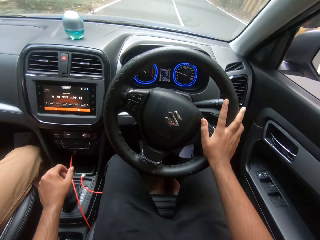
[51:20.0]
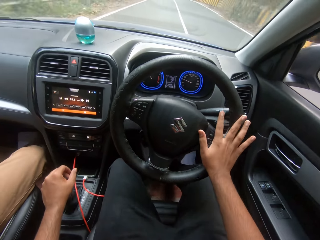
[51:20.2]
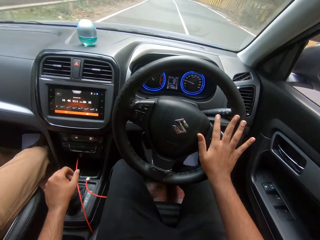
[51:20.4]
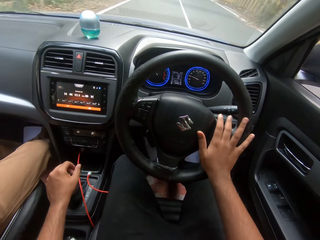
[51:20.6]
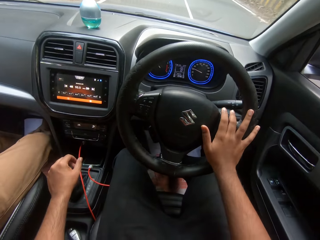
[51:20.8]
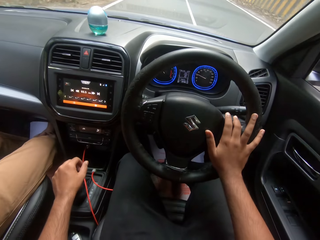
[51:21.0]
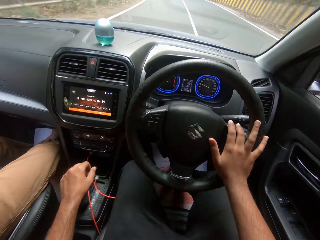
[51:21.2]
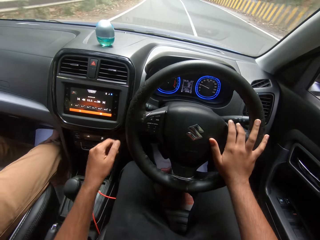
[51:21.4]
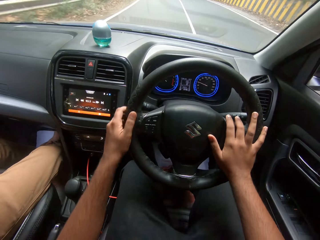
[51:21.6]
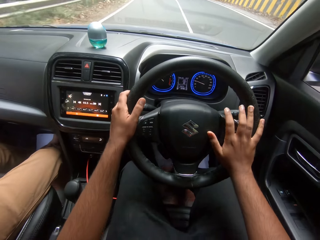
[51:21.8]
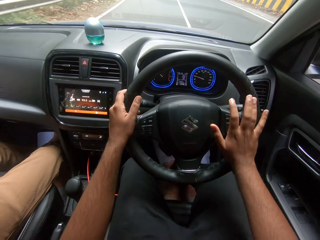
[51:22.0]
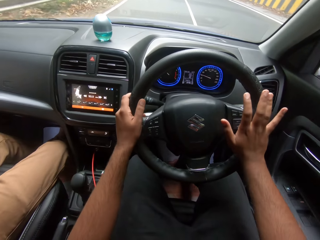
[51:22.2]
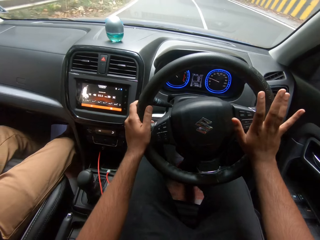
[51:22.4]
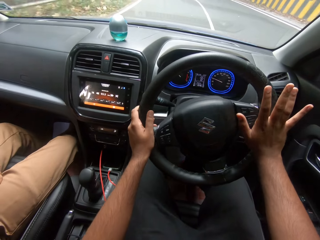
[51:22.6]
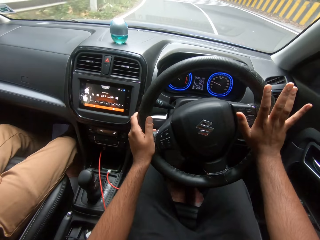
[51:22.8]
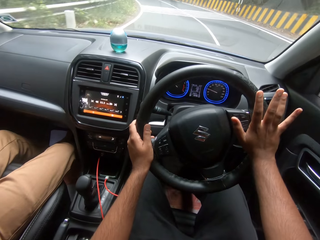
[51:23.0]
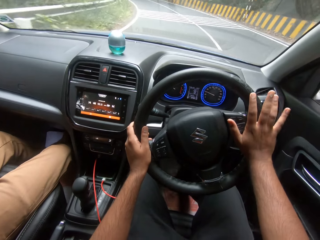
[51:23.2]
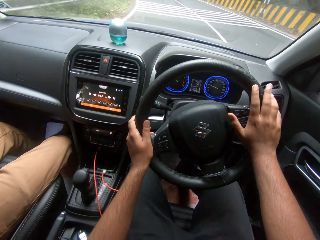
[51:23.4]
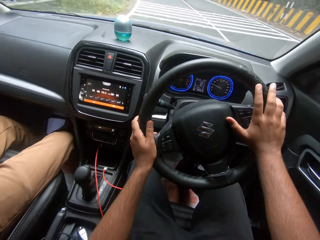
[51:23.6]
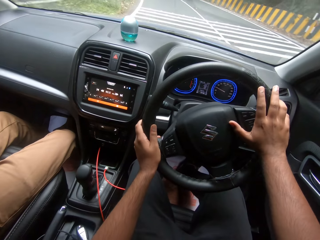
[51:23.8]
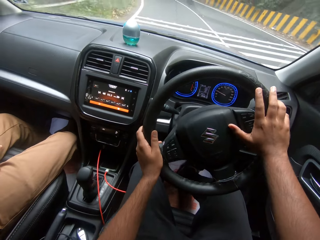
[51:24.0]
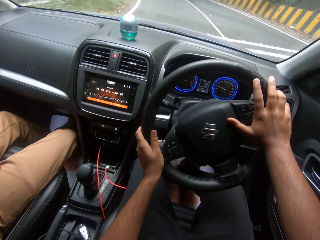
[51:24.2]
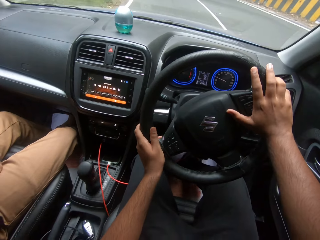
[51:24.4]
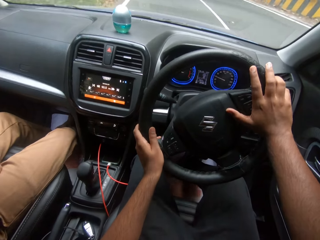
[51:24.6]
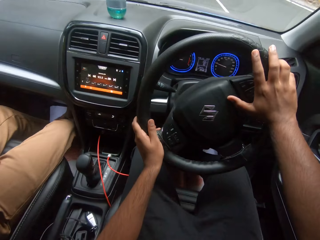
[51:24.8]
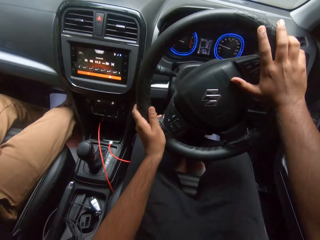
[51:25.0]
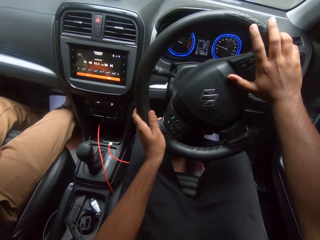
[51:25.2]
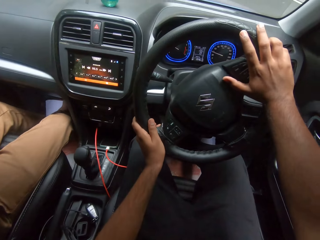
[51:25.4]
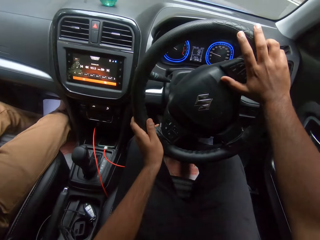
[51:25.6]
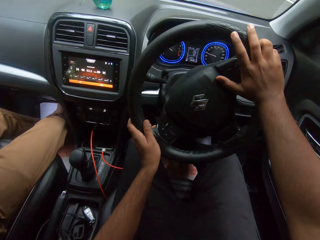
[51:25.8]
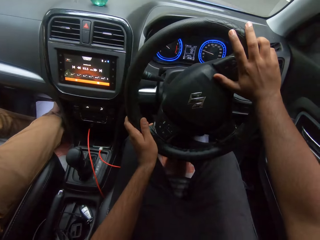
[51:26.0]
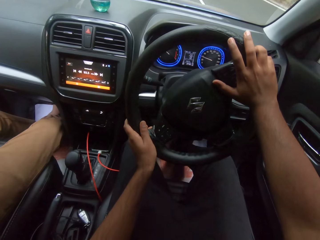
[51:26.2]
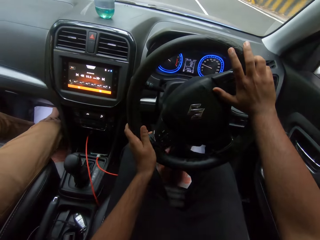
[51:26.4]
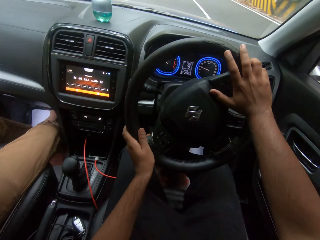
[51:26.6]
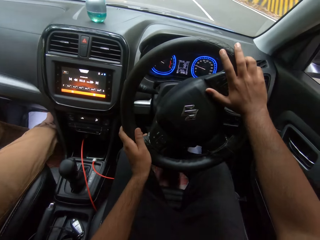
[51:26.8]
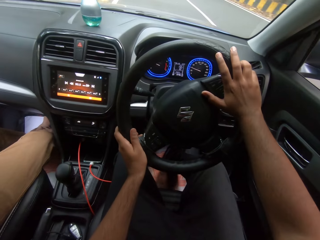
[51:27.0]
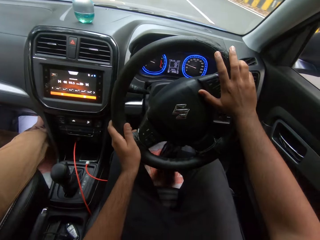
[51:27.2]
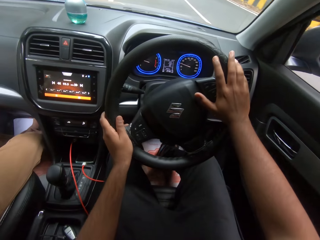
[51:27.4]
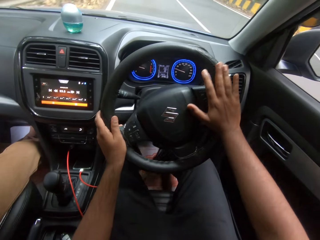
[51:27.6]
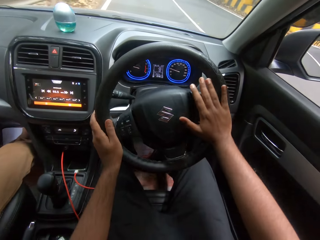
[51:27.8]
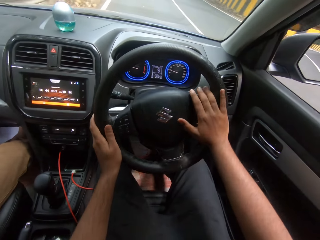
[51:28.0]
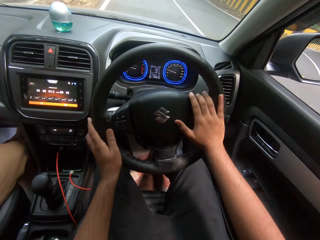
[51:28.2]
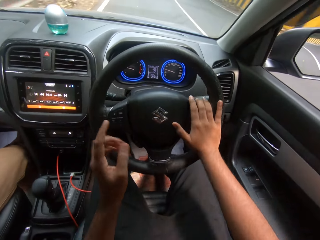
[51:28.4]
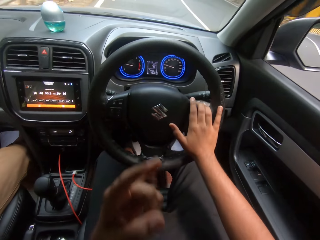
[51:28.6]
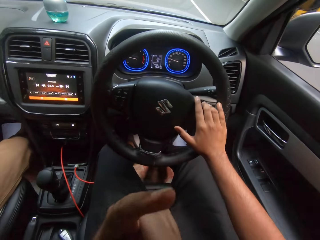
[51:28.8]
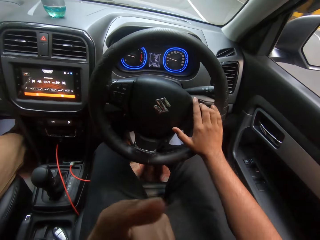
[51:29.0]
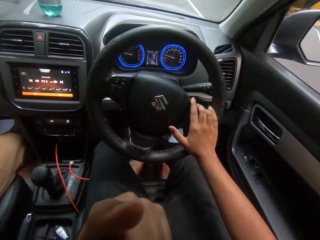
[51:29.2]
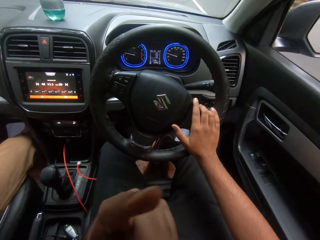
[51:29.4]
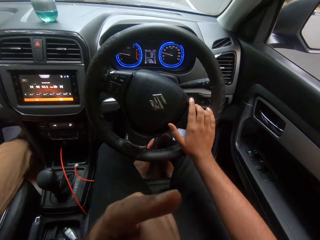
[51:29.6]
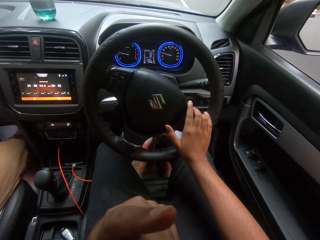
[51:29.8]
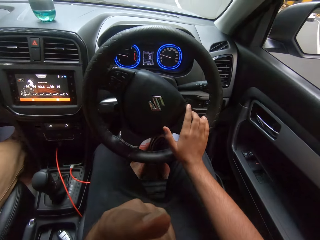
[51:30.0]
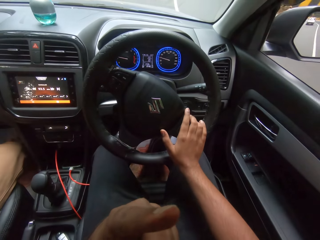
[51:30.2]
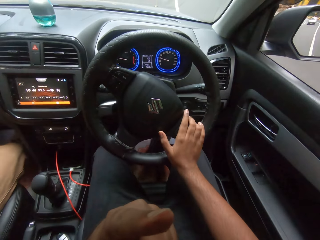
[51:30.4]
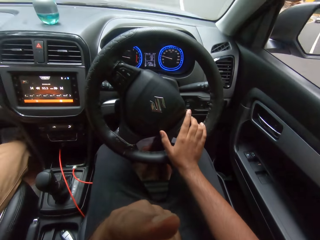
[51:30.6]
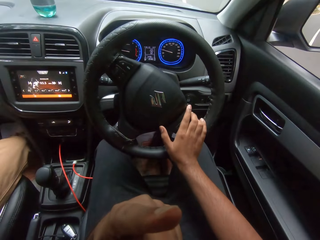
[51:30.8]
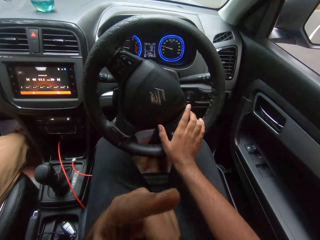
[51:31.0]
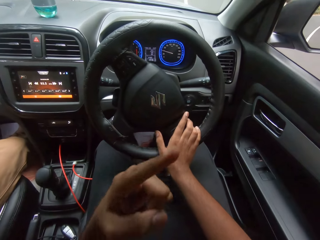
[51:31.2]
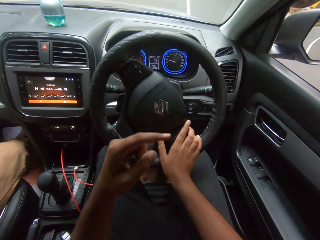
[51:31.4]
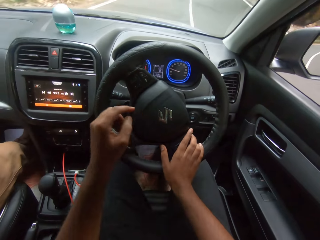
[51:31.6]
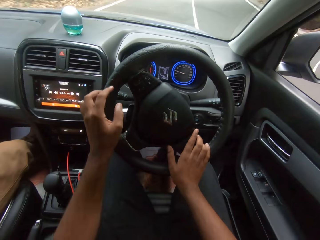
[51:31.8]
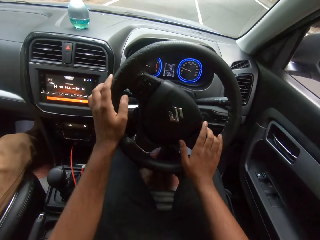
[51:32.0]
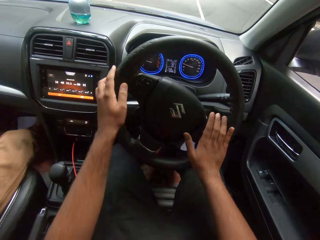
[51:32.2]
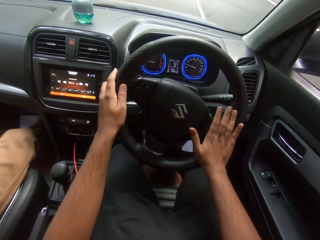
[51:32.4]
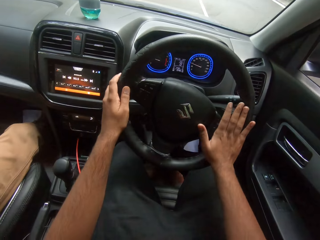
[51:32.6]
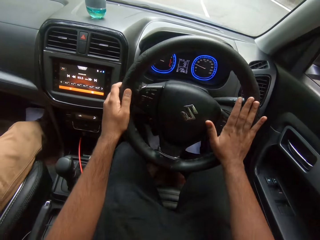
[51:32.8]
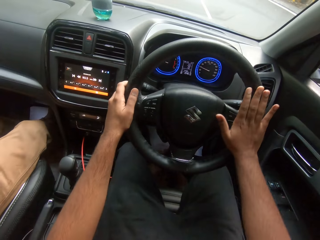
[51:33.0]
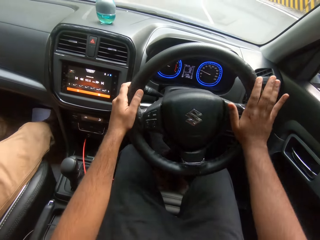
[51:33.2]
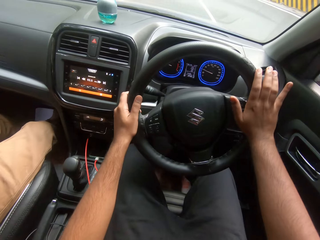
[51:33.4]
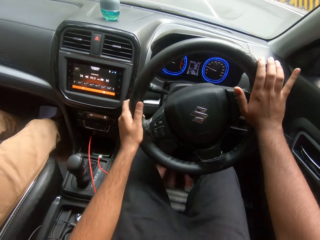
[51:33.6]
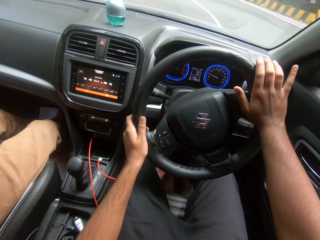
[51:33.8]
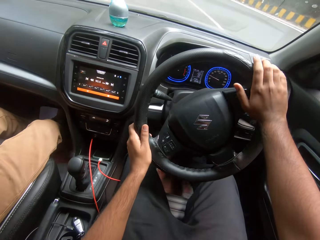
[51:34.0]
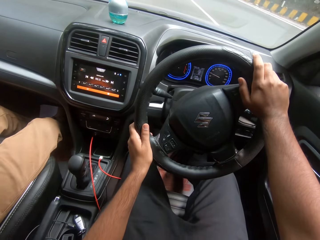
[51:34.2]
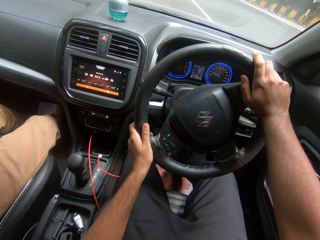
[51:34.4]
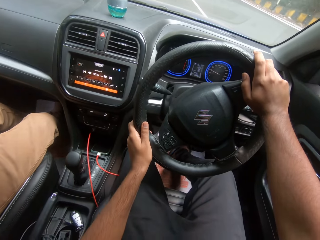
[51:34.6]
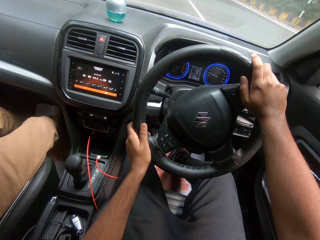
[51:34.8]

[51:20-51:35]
The camera wearer holds the steering with his hands. He converses with a man. He touches his face with his left hand. He interacts with the man. He holds the steering with his hands.

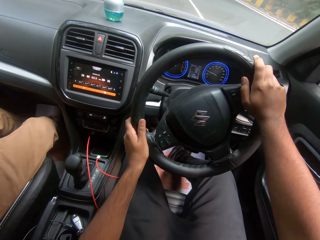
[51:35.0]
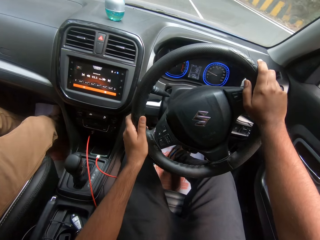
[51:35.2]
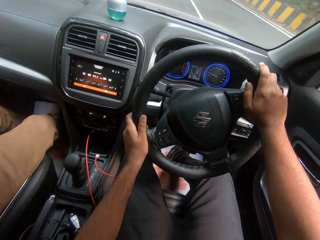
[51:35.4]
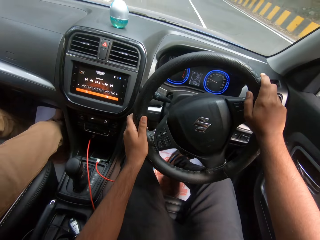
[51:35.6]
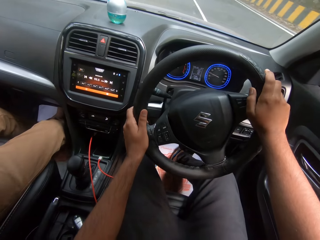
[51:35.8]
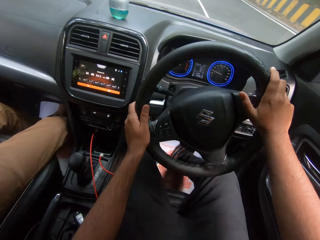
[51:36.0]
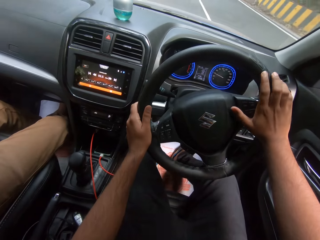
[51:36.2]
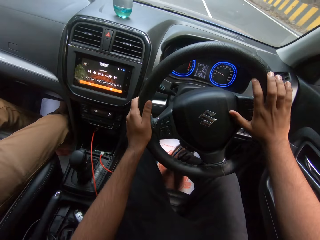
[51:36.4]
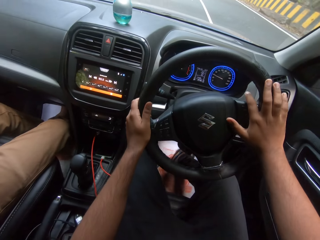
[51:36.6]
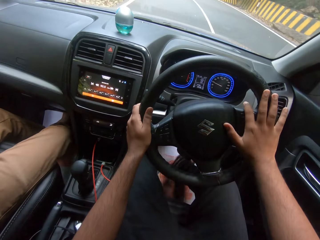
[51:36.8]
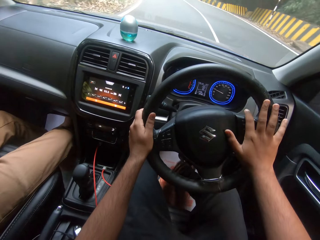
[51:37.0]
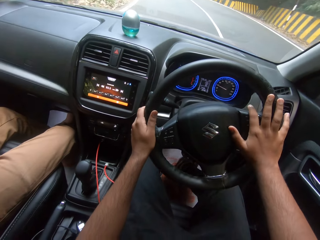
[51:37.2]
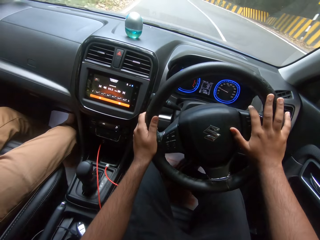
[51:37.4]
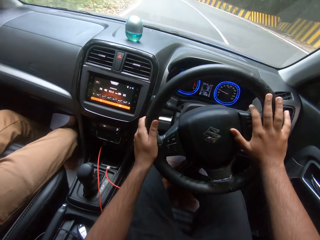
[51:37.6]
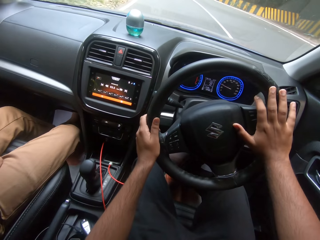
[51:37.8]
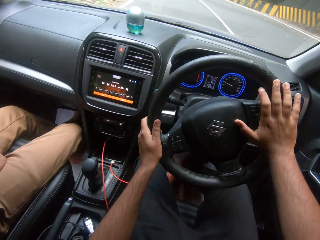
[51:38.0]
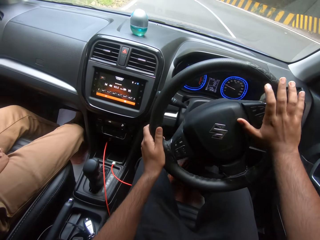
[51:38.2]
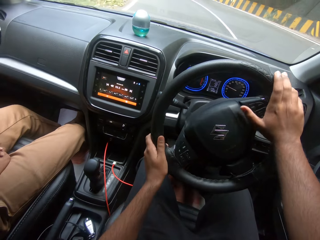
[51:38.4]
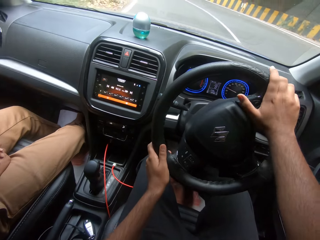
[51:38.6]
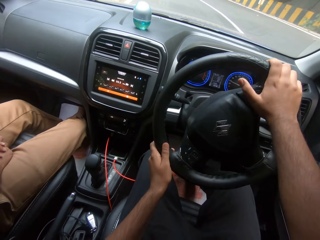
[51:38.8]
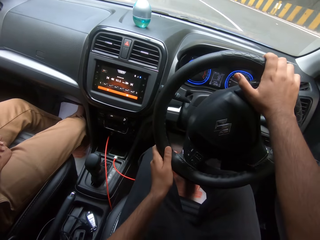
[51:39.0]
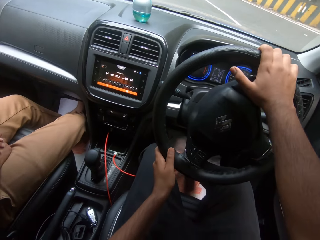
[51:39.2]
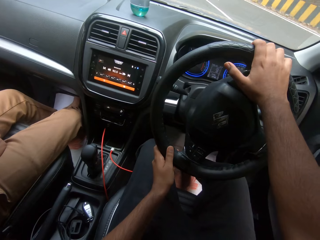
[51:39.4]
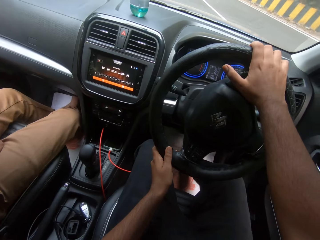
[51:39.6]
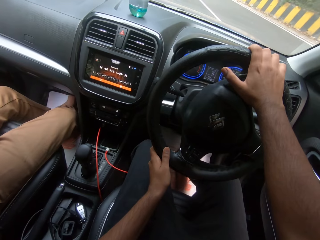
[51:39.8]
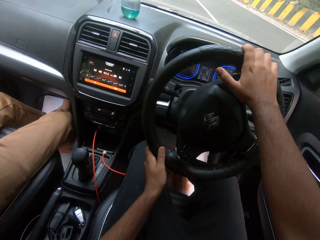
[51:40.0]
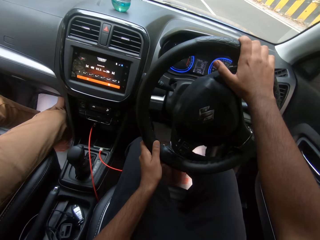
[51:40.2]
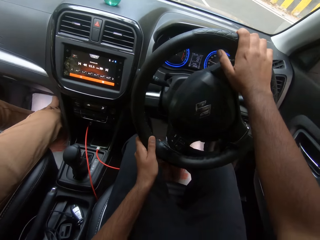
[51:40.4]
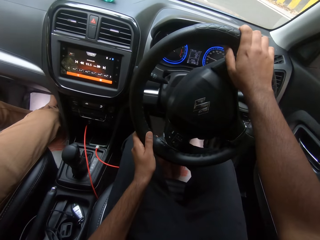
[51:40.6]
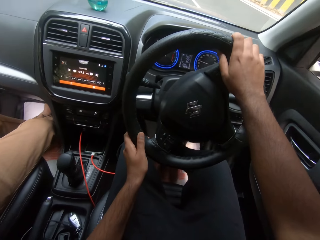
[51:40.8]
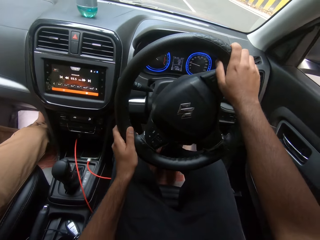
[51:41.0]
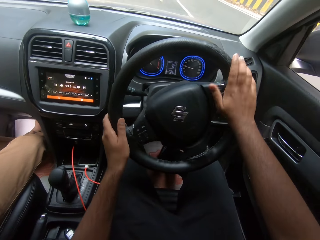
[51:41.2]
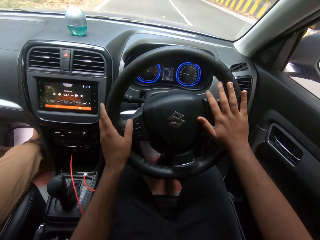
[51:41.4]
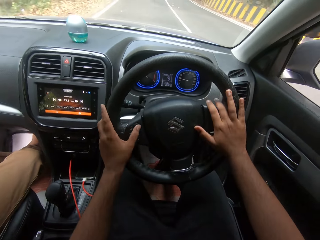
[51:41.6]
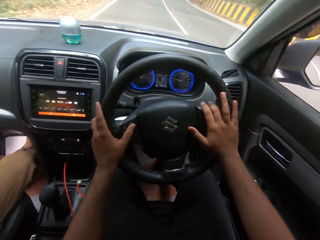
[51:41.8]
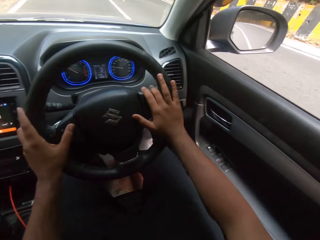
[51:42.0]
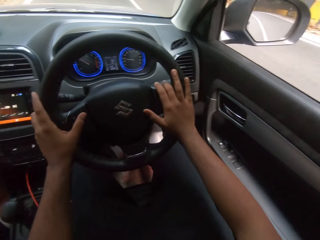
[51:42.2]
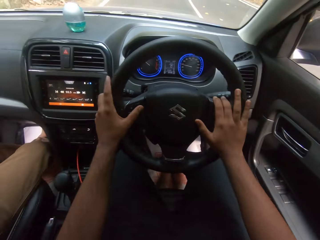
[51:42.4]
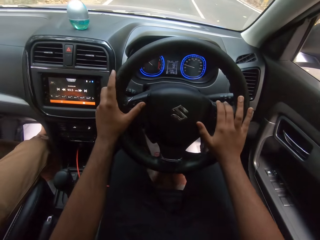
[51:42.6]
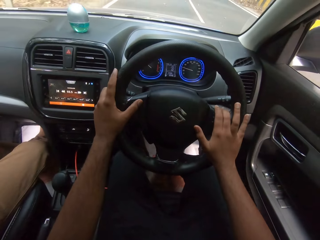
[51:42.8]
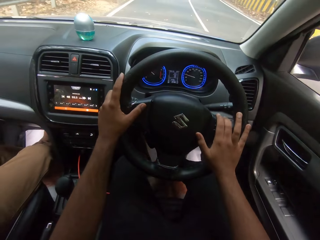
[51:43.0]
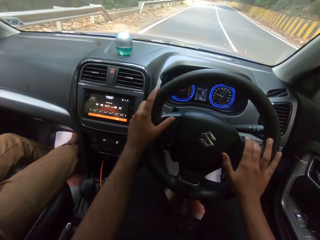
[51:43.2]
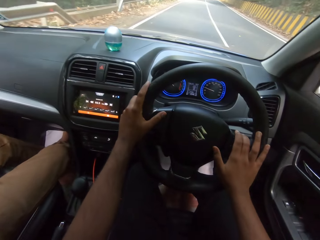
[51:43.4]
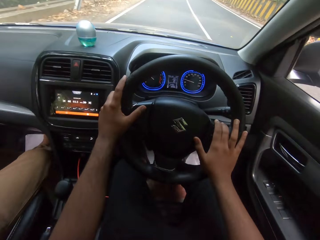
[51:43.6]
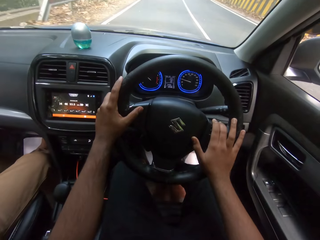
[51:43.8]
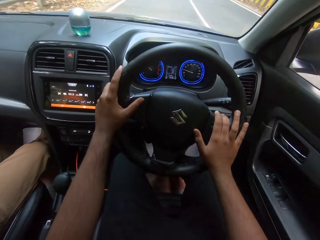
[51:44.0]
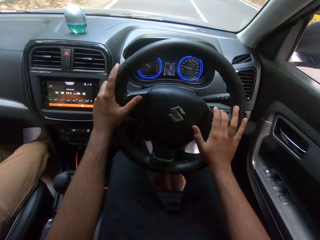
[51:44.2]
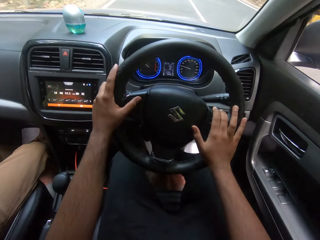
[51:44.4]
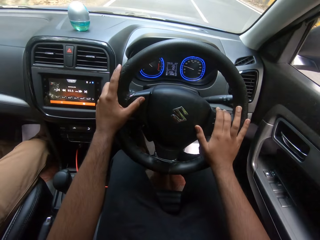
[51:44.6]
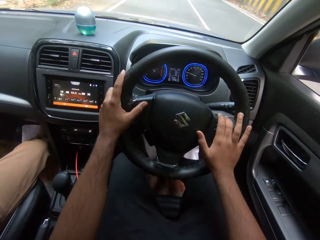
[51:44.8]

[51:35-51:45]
The camera wearer drives a car.
